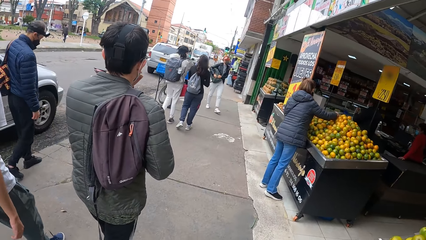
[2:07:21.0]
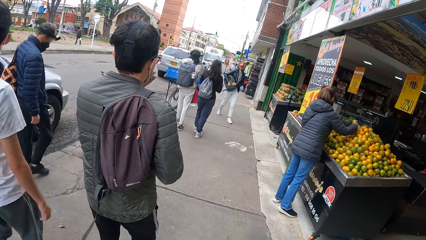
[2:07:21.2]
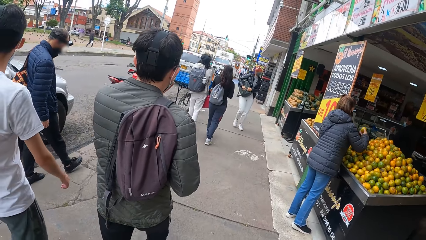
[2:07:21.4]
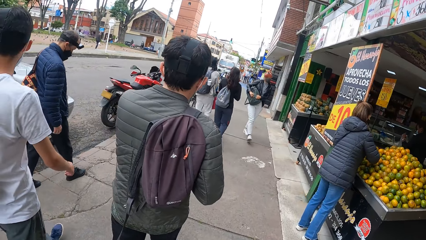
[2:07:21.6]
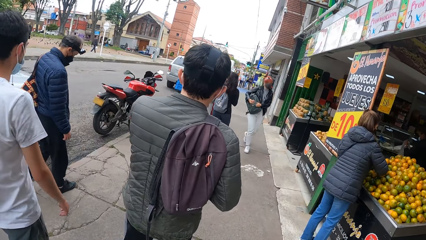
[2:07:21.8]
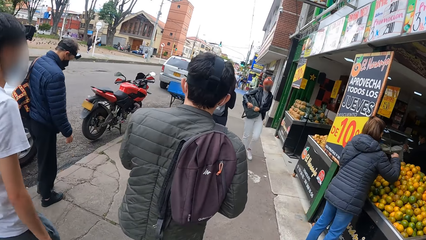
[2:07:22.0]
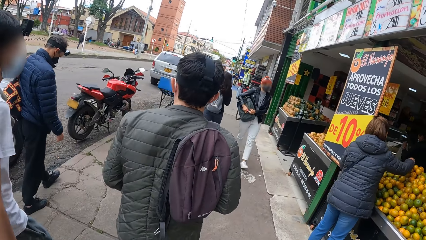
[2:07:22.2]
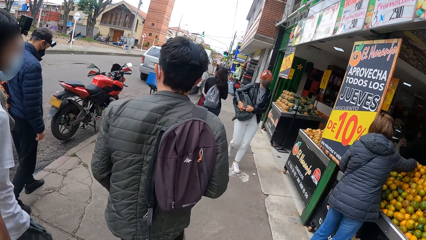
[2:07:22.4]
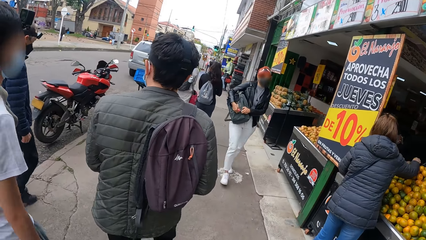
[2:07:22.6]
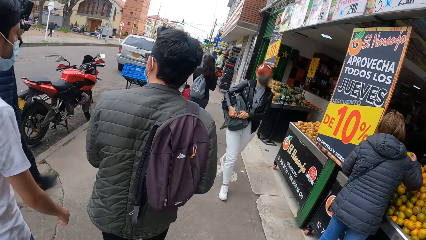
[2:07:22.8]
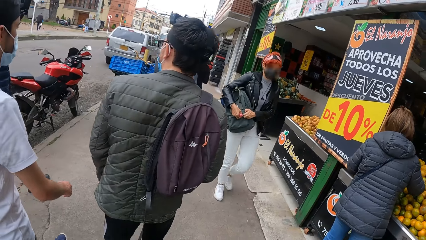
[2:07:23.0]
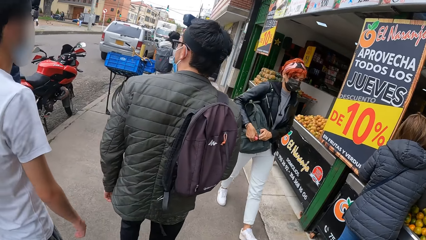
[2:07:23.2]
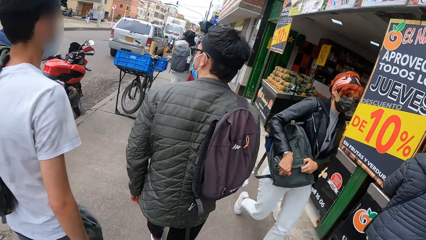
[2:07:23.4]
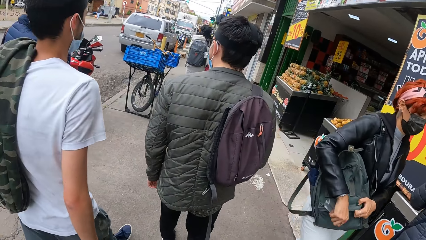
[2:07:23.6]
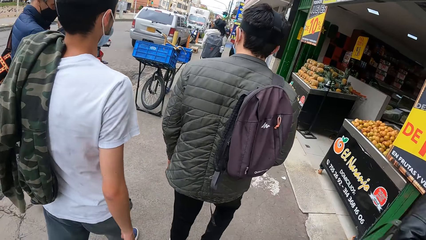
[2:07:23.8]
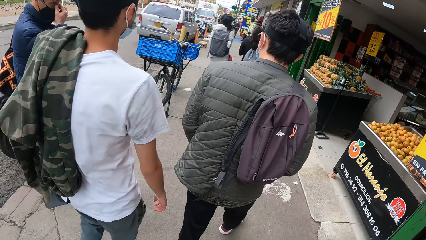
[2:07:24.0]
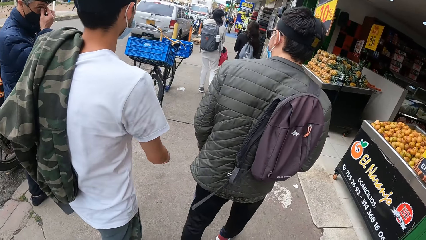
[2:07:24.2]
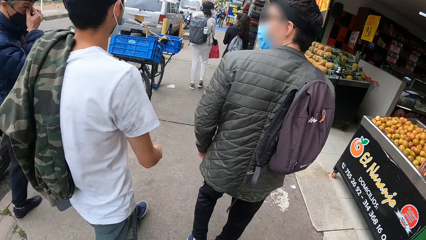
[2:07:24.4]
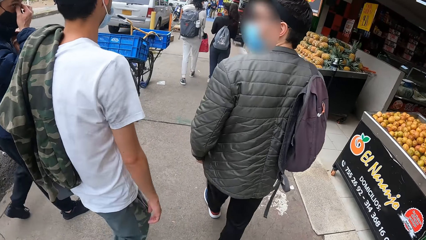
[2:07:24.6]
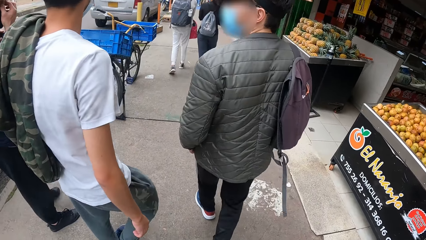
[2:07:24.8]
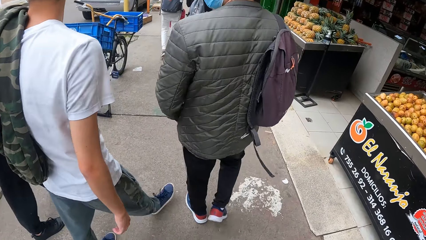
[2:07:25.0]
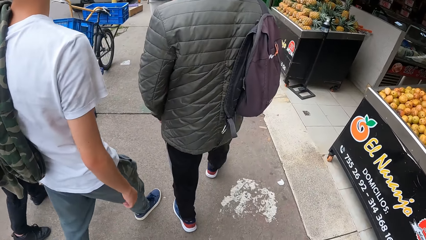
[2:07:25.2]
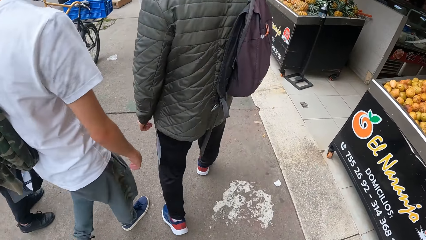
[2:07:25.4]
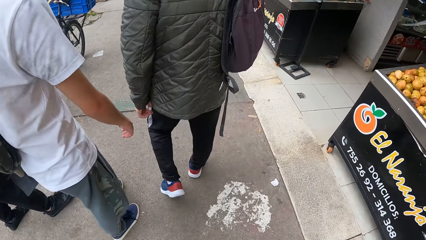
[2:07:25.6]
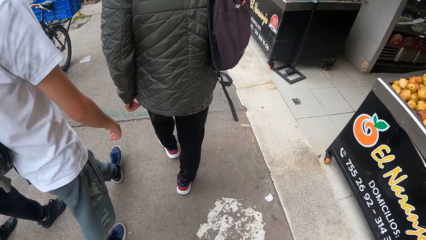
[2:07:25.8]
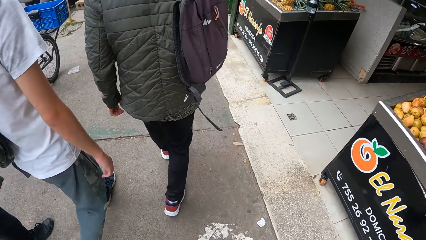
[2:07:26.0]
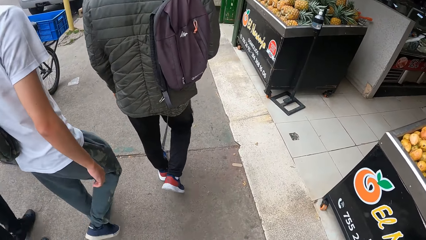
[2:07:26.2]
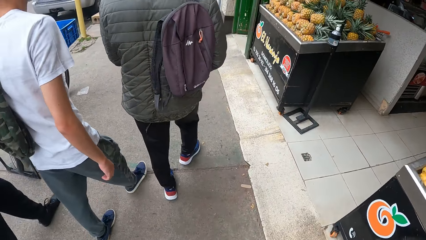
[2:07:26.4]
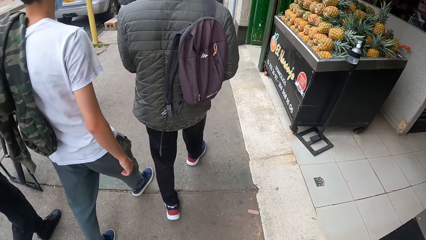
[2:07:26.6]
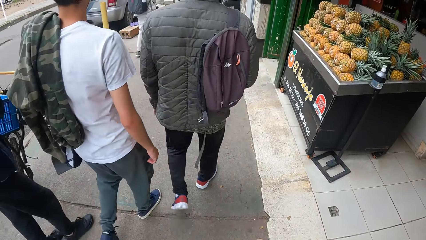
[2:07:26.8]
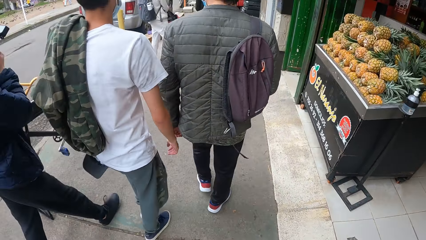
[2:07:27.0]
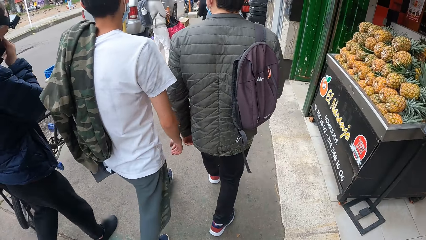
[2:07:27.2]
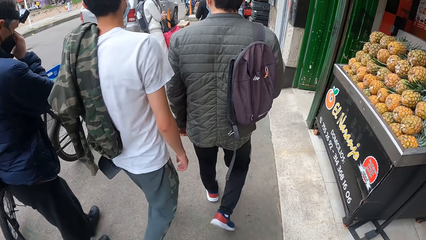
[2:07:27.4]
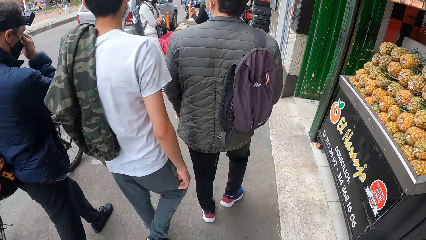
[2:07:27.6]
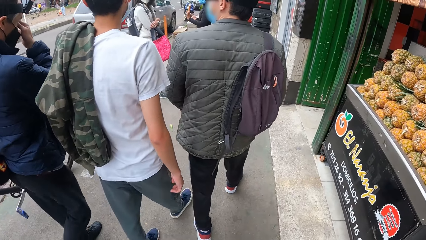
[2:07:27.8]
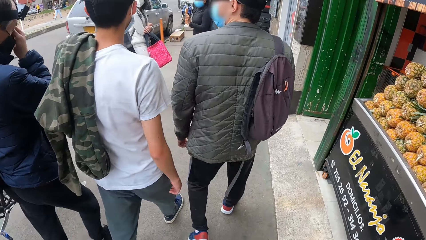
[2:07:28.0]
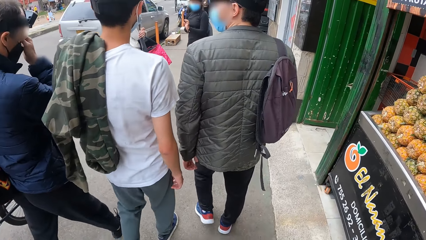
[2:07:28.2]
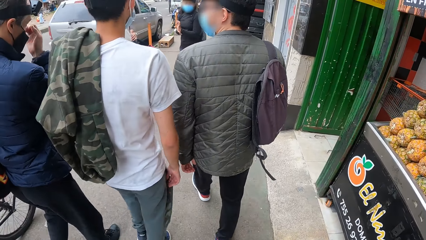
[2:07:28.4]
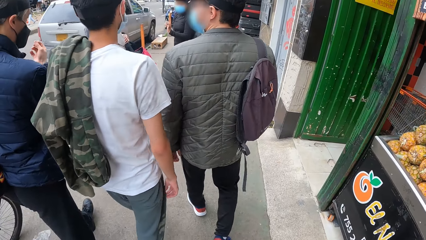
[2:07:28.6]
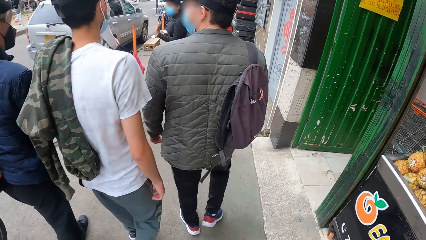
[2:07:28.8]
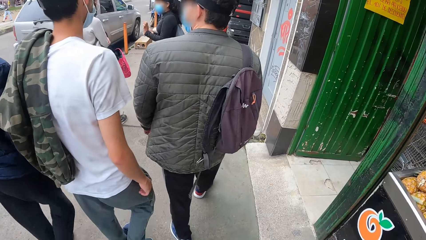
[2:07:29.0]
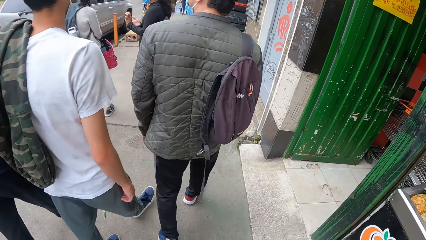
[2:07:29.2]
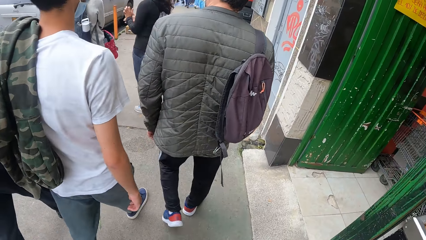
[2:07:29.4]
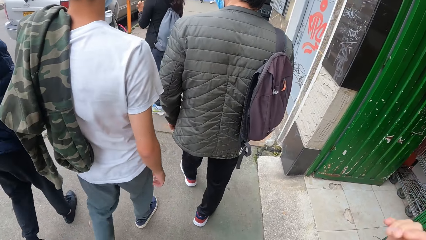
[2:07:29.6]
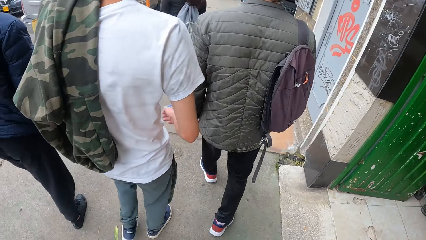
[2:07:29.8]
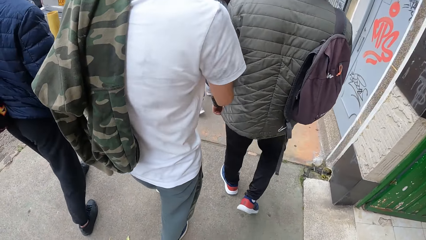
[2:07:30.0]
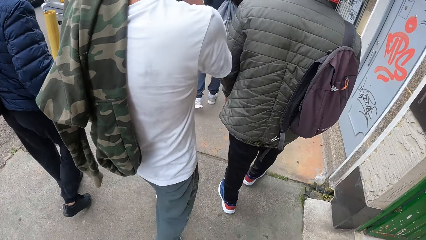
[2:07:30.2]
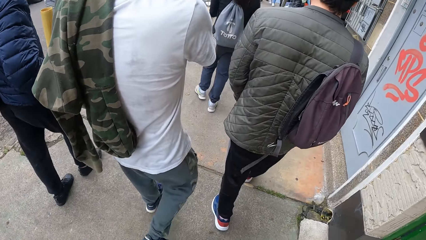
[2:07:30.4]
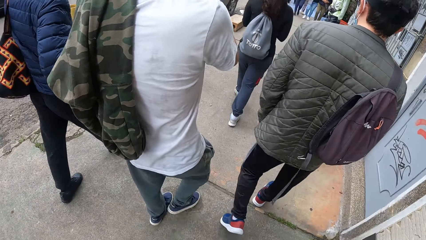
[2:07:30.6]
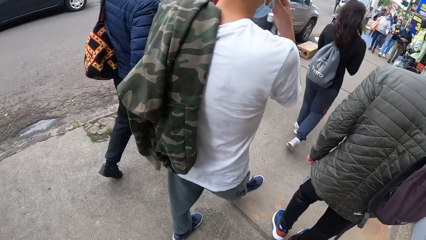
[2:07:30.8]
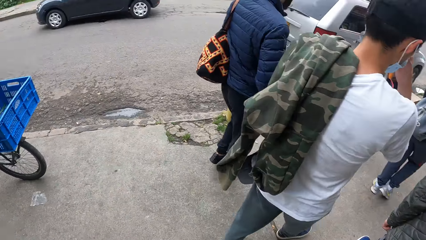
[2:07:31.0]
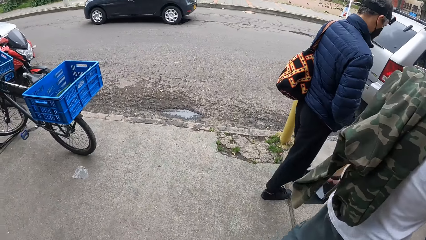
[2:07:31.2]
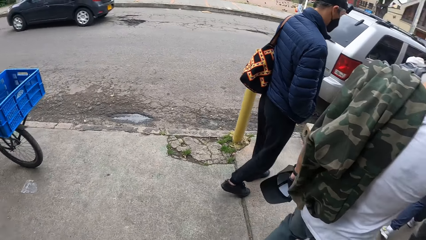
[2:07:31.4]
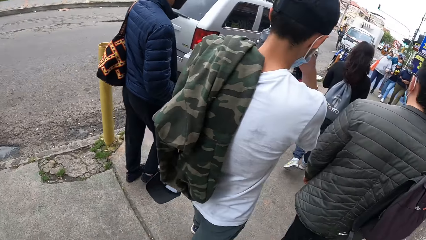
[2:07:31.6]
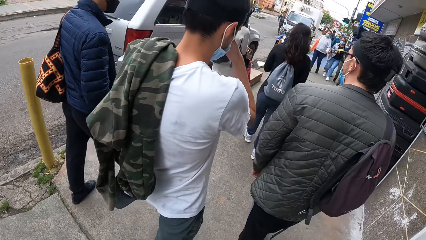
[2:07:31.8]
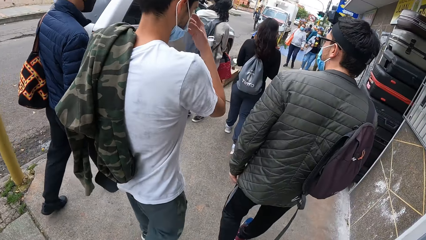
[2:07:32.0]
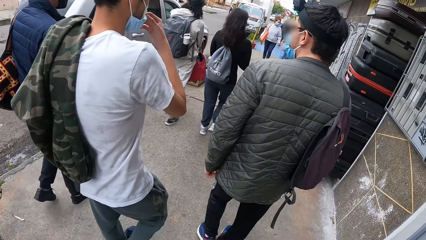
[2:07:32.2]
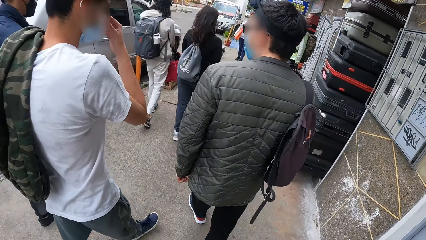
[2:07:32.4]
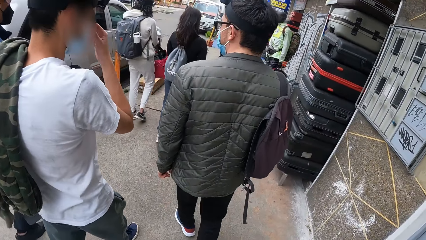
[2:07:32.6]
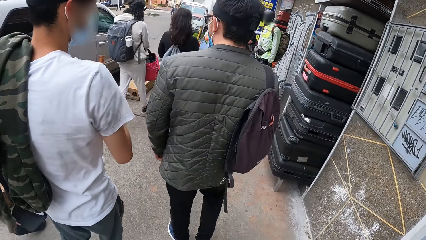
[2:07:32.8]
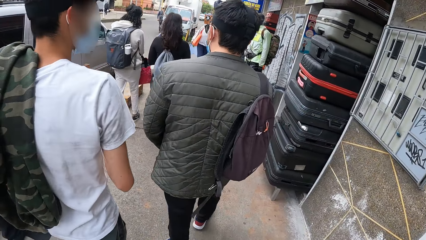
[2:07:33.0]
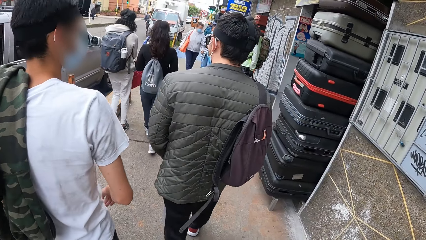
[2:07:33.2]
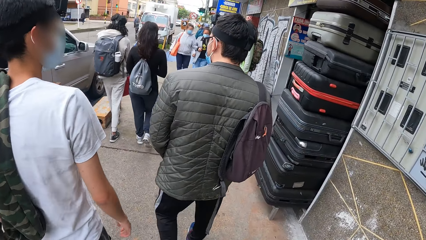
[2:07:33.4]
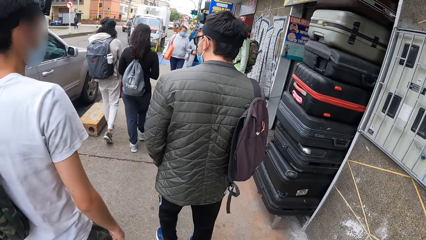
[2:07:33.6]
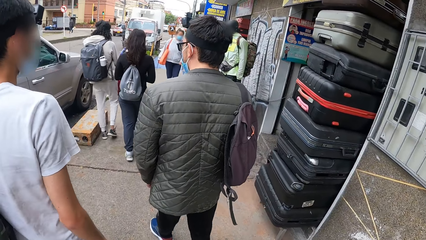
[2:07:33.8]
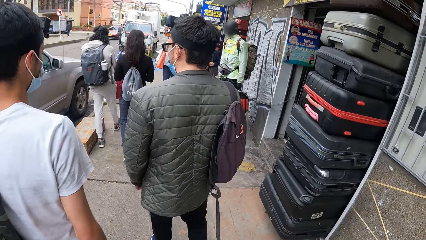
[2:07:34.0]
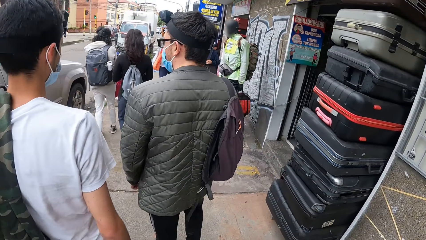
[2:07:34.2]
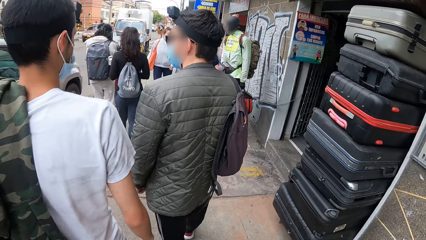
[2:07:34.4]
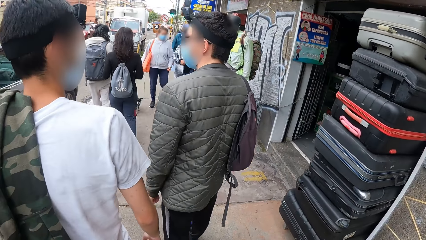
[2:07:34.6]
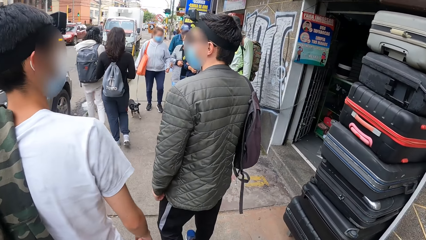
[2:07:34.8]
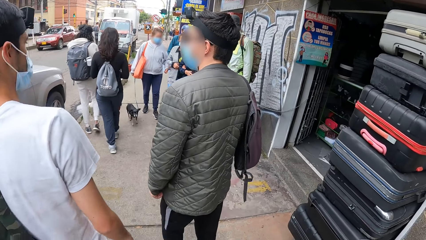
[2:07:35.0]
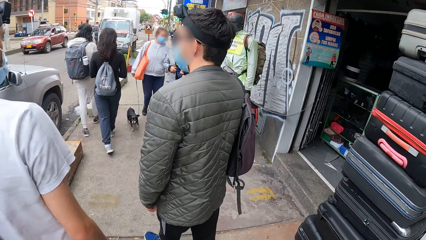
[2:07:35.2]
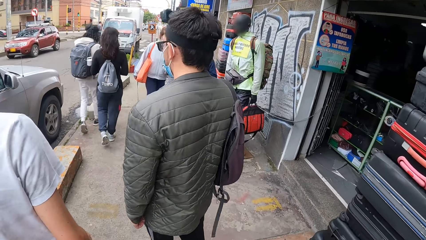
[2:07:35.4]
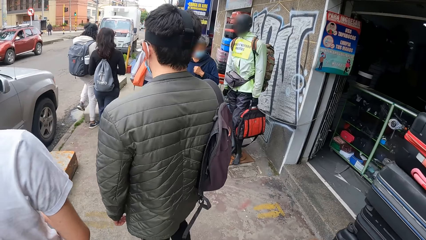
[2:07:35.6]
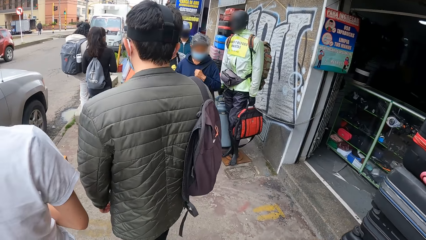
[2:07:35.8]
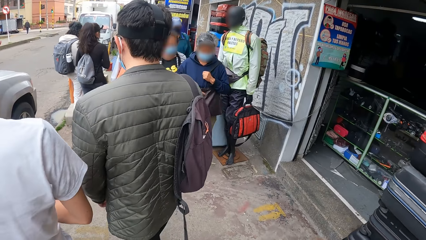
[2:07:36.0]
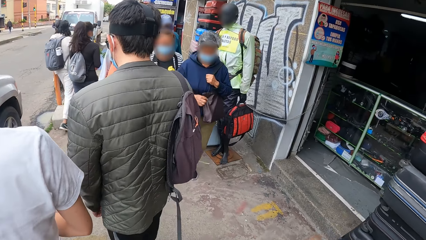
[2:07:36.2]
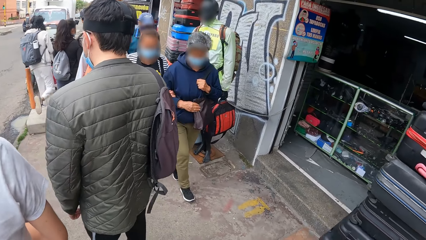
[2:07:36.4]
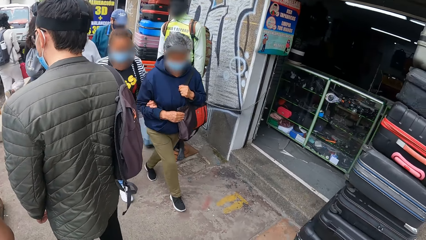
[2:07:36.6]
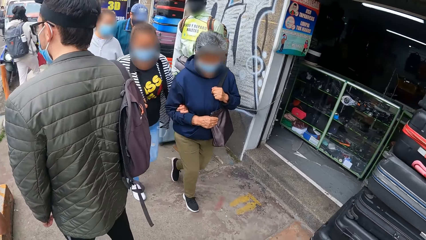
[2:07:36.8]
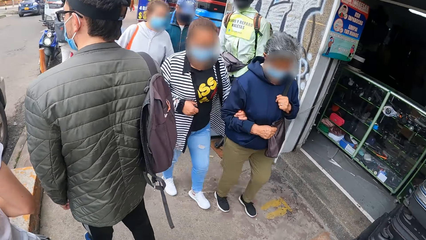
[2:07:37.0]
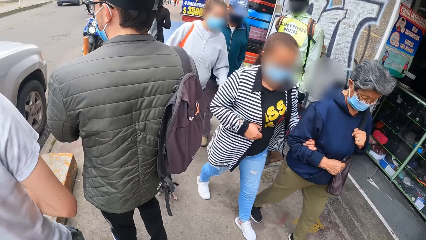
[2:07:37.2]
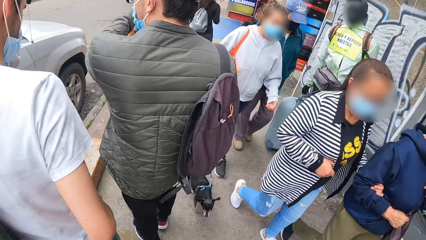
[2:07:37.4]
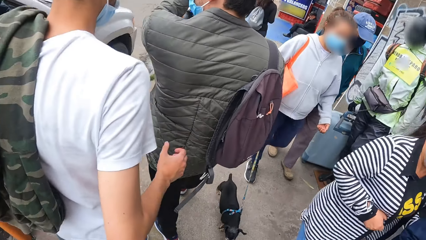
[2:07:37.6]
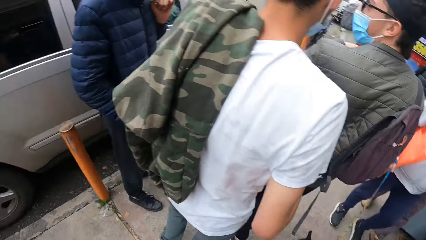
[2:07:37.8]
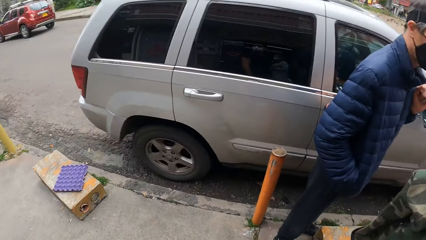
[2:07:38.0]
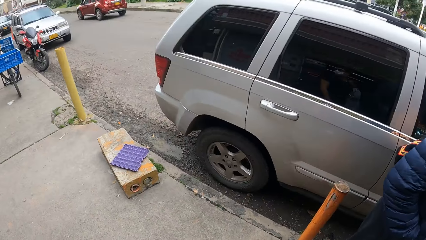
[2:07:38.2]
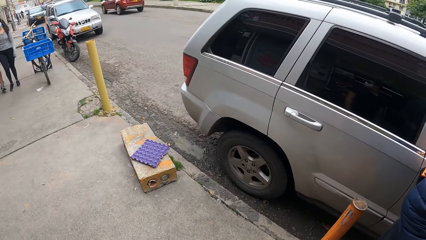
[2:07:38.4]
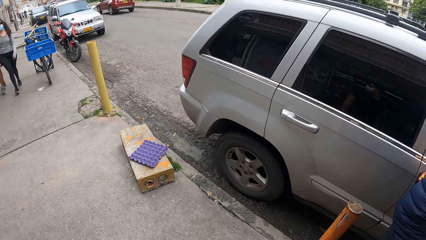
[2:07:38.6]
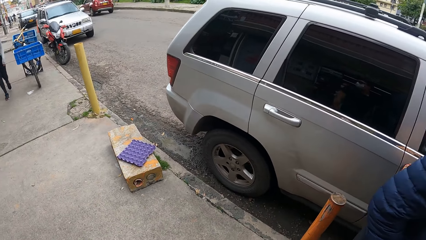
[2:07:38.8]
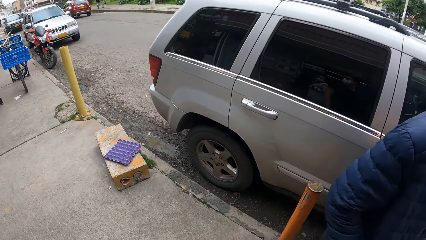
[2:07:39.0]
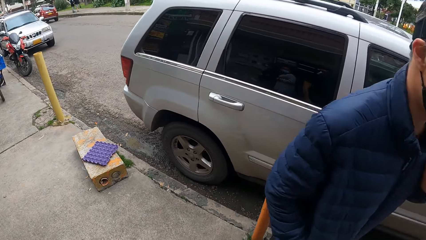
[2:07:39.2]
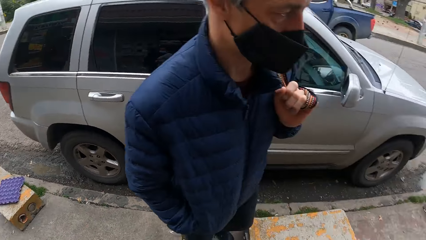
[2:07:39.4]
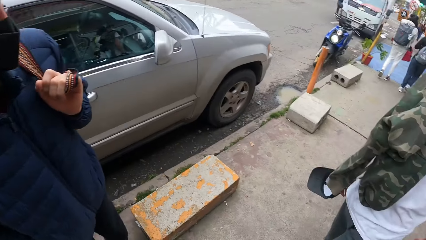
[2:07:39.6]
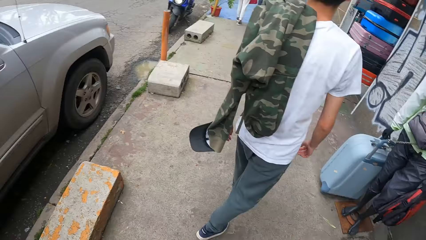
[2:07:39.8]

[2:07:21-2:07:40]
The camera wearer walks past a woman. They walk past another woman. They walk past another woman. Another woman walks past the camera wearer.
